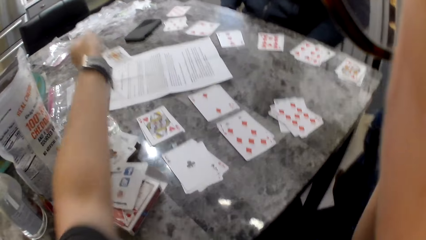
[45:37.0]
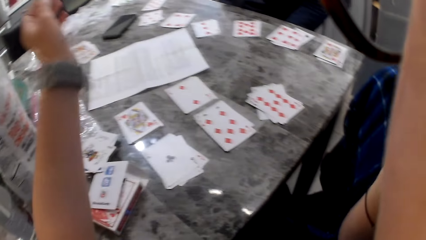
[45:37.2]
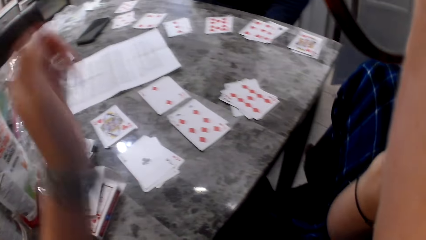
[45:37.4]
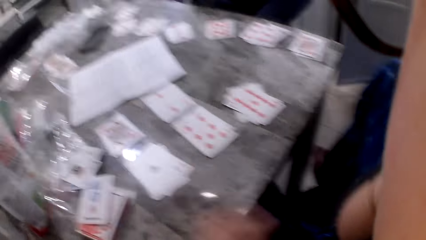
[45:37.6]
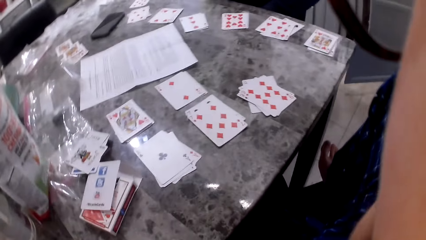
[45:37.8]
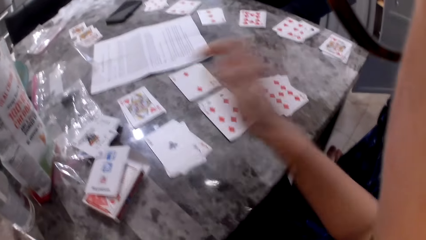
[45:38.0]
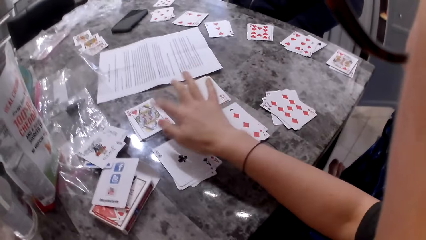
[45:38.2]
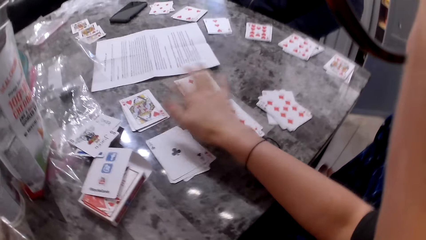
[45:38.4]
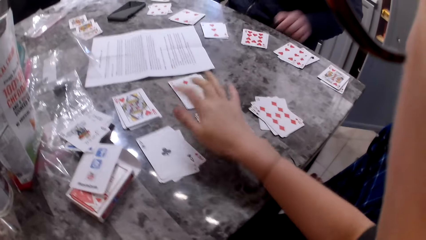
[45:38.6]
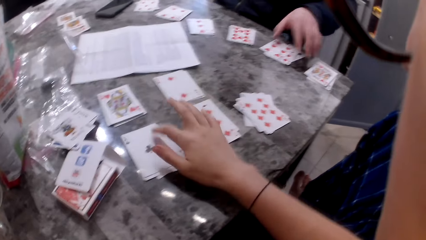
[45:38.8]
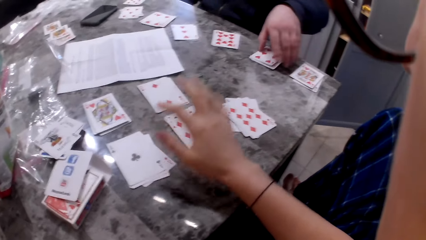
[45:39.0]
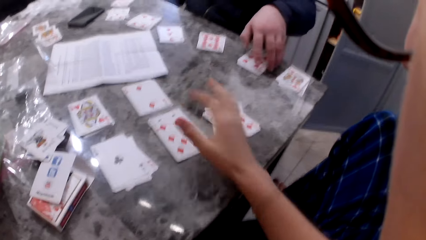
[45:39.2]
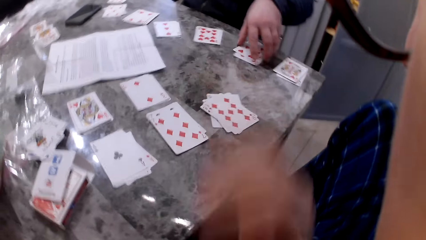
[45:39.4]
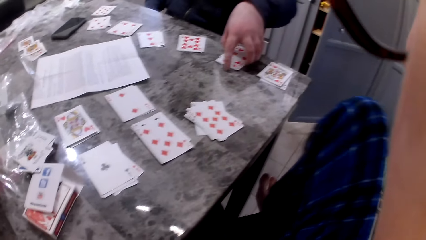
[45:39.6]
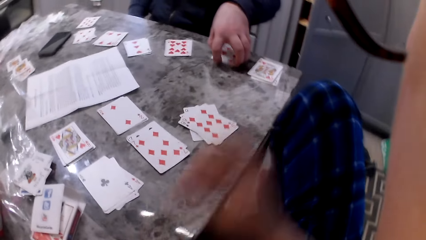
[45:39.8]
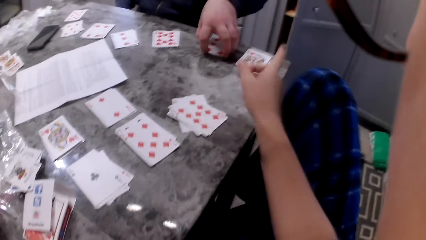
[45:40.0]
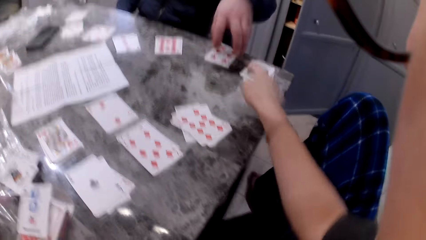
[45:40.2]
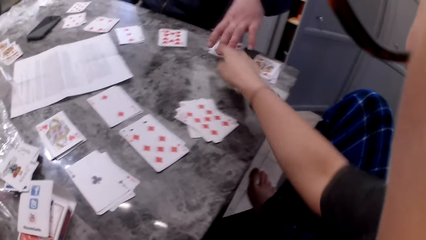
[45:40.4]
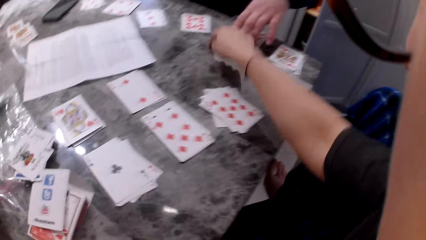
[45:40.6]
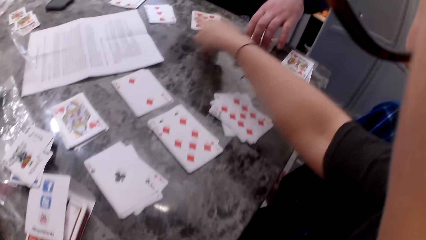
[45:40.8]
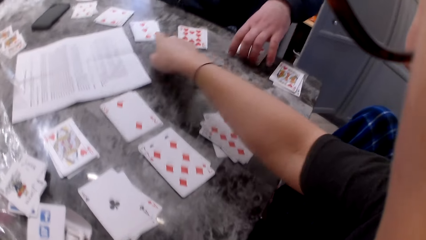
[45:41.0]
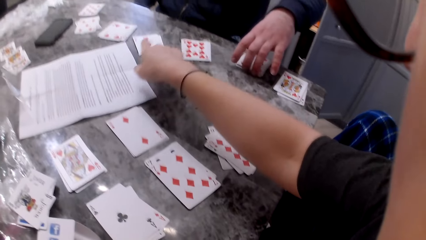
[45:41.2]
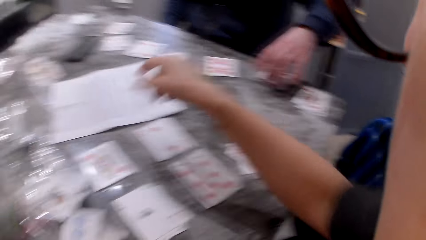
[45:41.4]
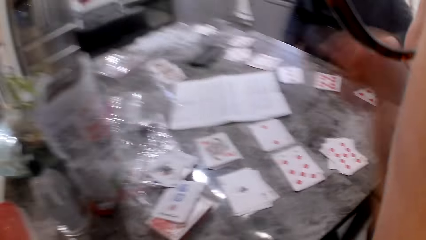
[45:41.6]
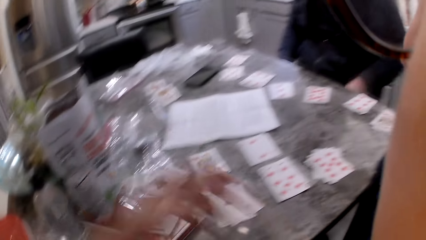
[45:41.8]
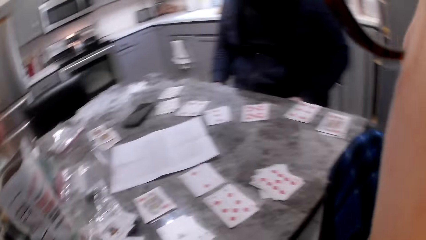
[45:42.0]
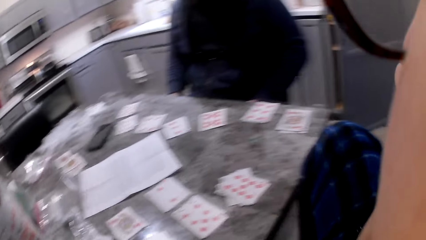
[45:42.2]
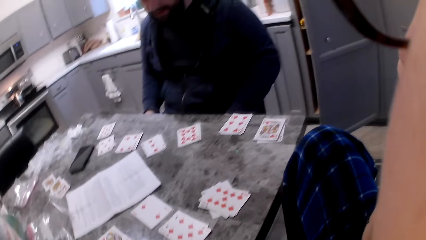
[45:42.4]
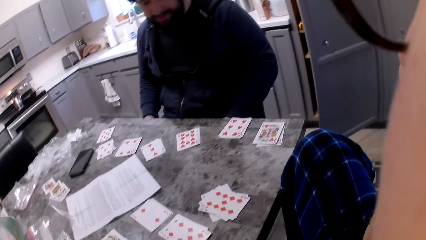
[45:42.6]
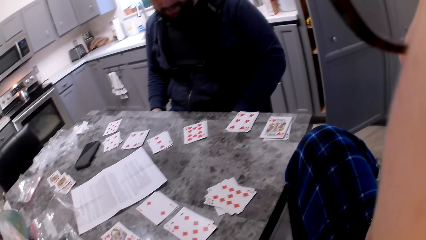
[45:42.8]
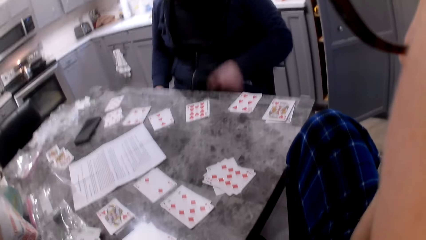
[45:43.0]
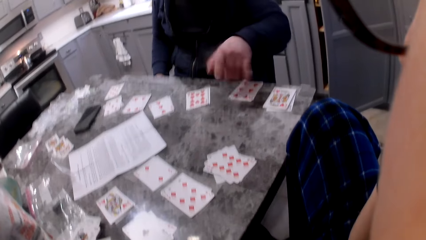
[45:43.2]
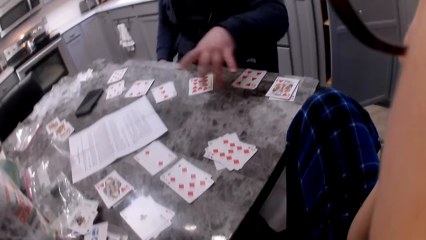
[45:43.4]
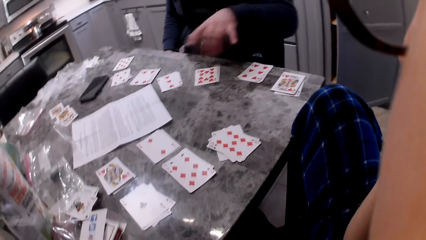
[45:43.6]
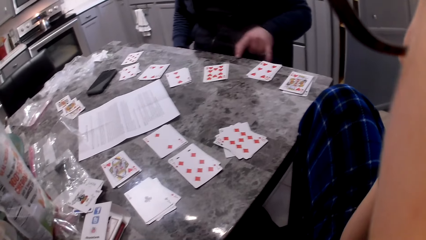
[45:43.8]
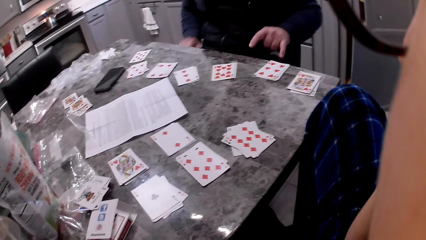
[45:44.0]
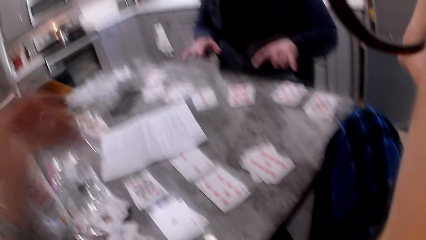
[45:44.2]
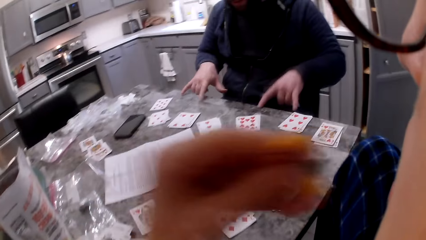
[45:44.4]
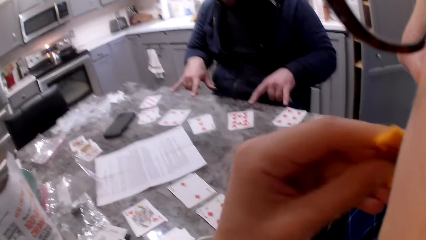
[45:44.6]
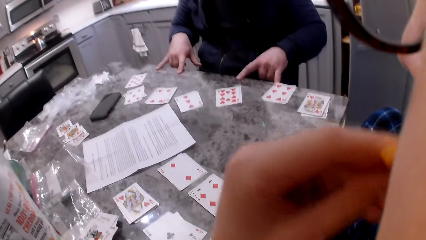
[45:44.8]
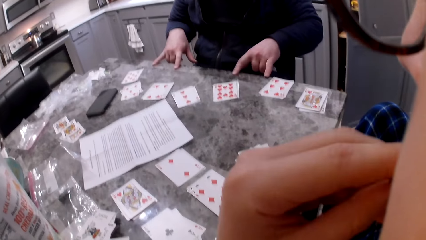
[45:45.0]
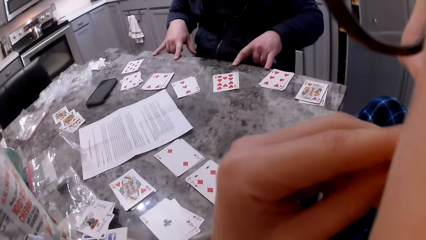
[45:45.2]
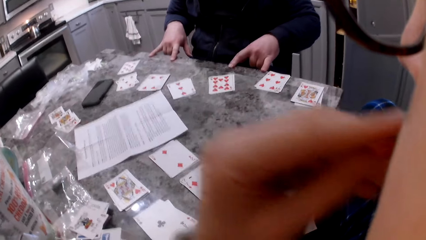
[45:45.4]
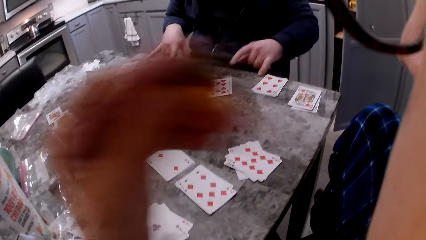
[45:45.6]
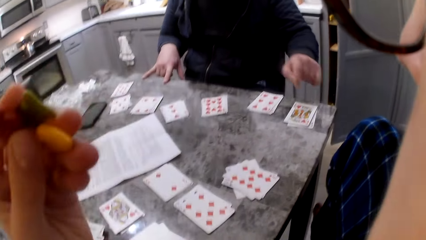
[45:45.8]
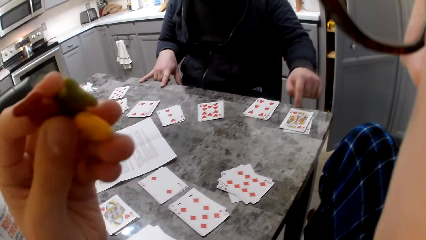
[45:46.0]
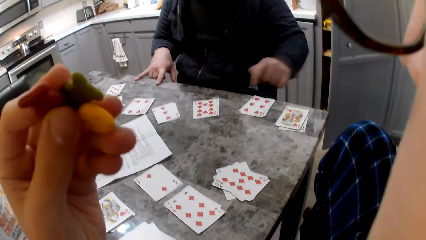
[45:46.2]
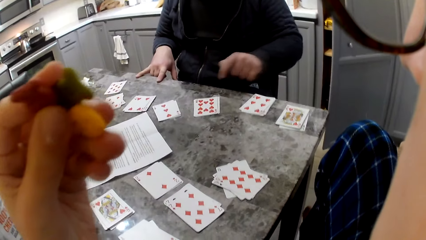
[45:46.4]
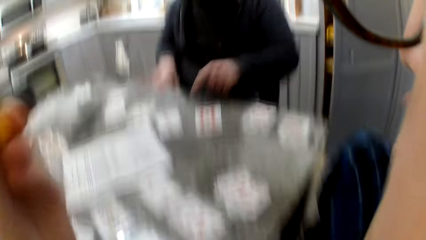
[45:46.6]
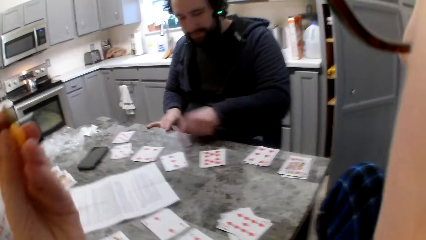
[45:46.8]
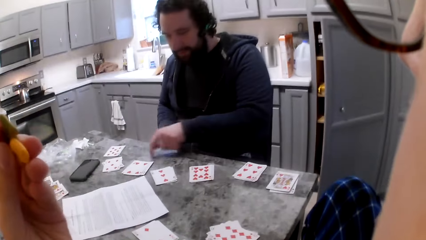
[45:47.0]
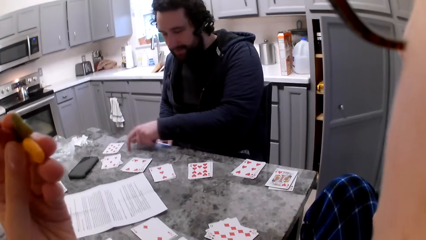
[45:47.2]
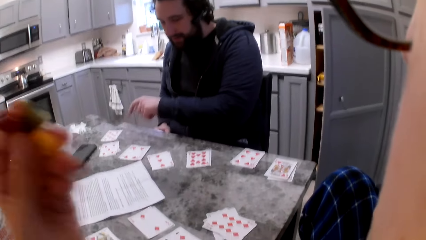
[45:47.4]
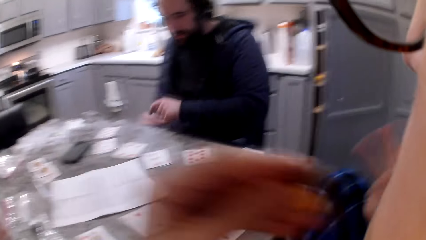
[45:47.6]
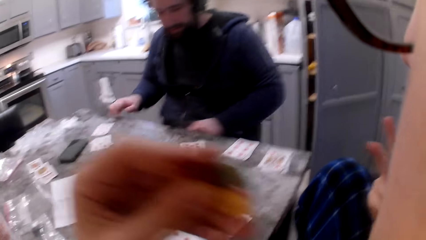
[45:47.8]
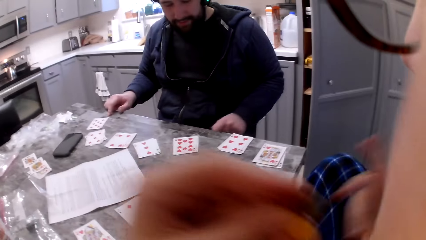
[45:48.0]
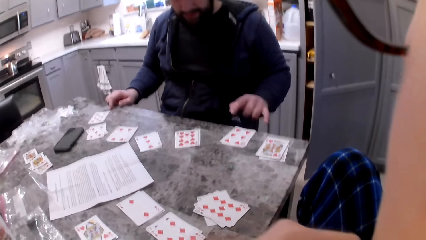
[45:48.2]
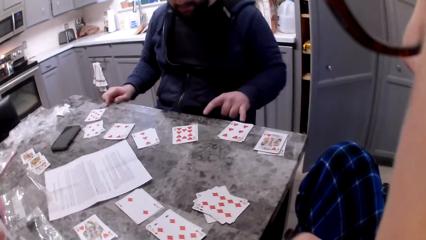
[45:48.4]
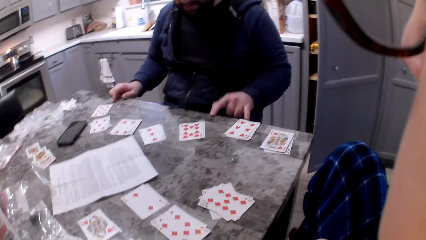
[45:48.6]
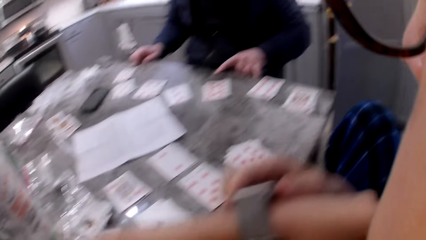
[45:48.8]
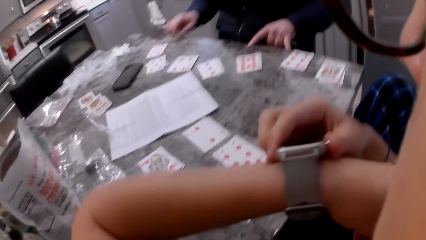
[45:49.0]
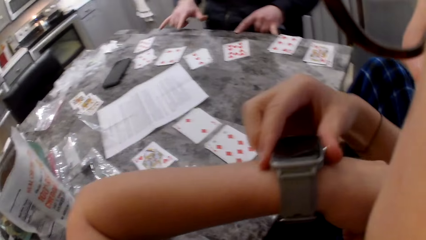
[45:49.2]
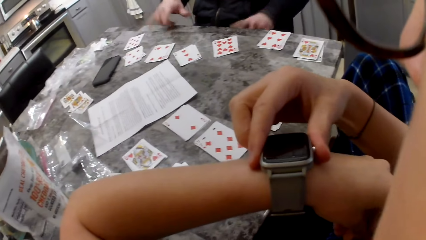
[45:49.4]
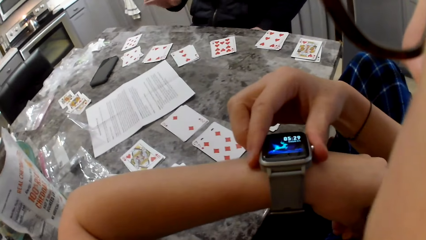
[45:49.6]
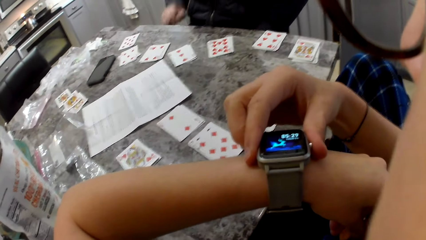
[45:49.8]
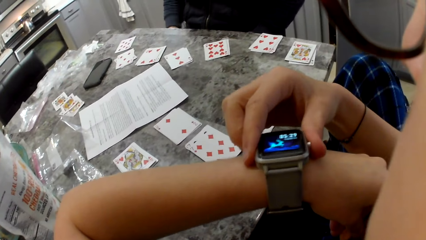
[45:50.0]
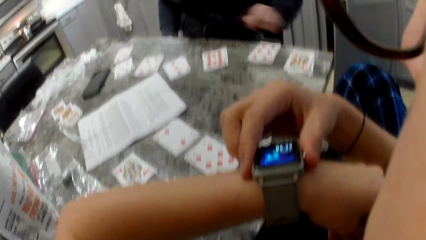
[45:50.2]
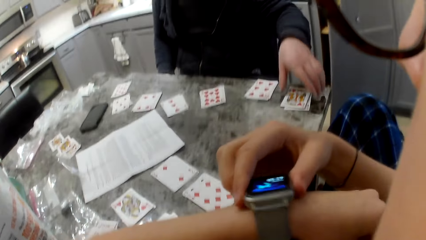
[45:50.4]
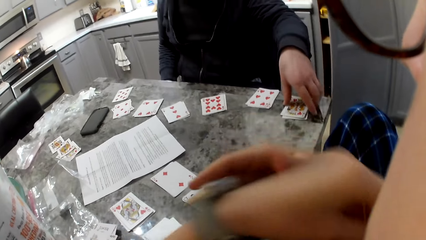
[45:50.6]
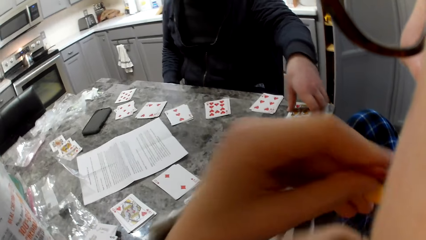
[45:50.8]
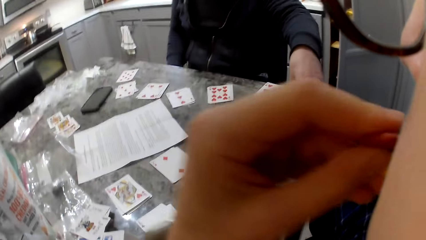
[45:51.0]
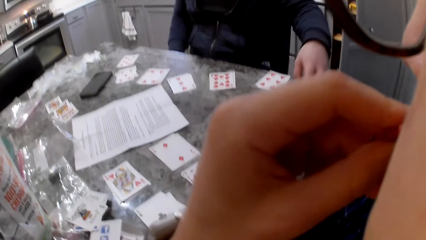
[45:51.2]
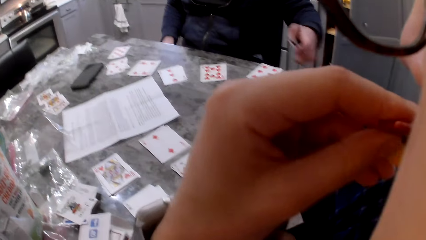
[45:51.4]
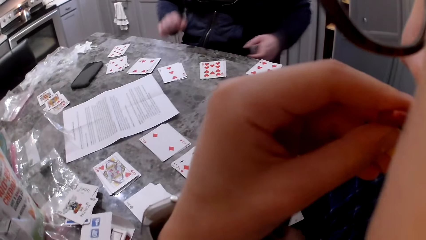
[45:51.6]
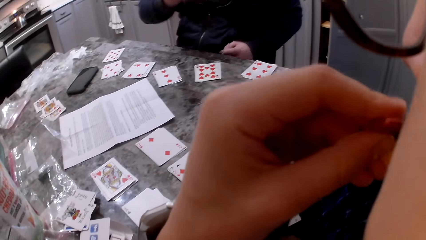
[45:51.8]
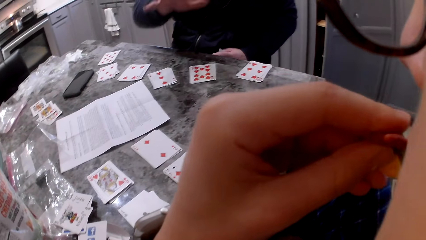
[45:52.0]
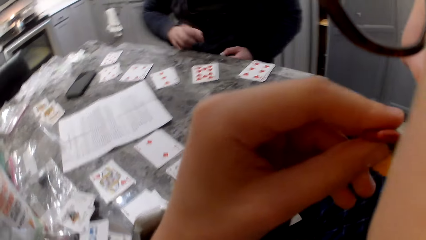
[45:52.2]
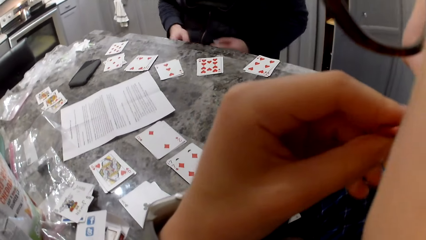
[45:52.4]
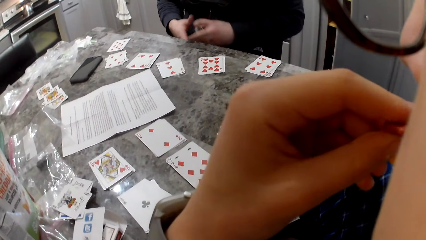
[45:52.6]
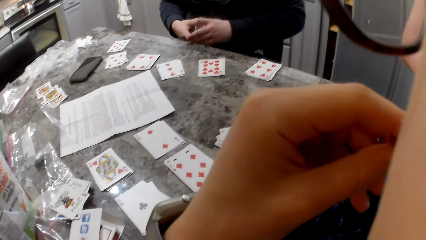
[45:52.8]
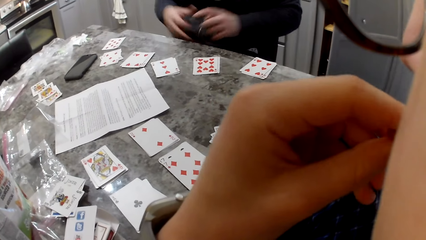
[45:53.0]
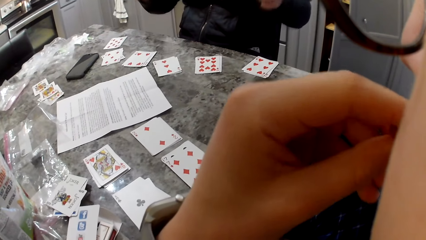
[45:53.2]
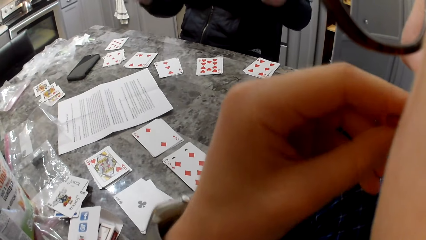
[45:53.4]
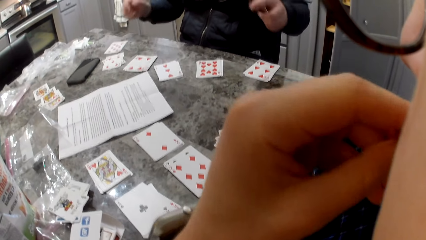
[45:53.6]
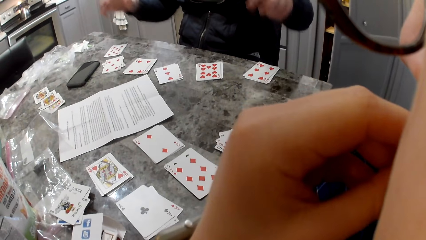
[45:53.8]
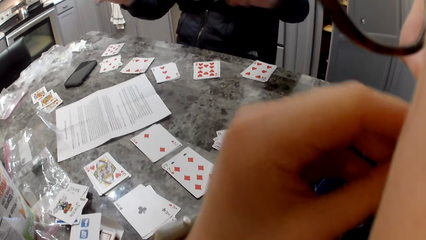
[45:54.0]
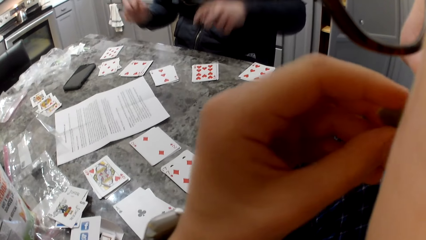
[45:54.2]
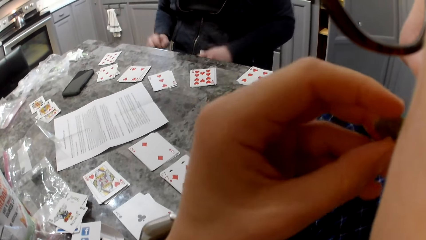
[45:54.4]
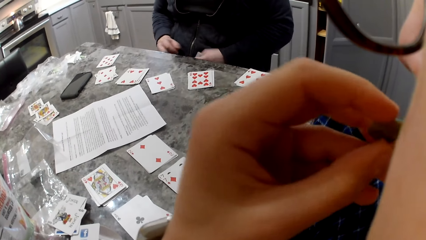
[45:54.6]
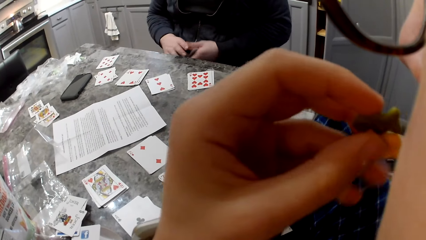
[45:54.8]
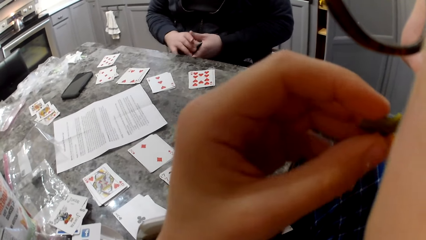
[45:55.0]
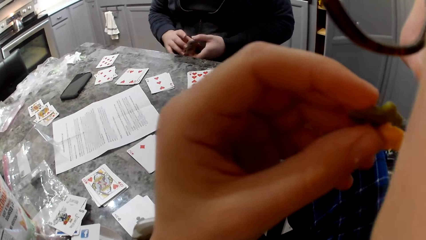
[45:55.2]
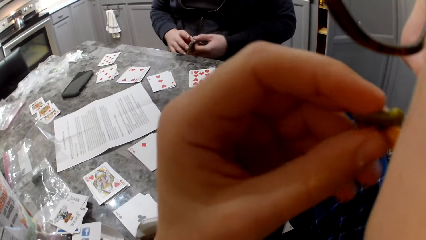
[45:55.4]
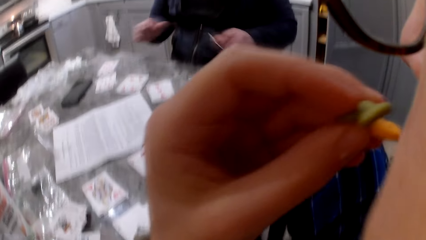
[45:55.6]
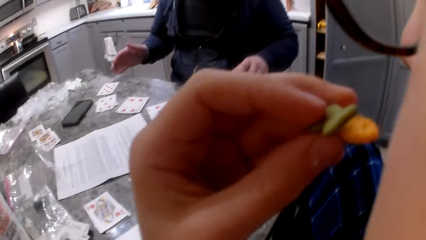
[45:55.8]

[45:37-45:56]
The camera wearer throws the cards on the table. She holds the cards on the table and counts the cards on the table. A man holds cards on the table. The camera wearer picks some cheddar chips from the bag on the table. The man points at the cards on the table. The camera wearer eats the cheddar chips from the snack pack on the table. The man puts his hands on the table, hits his finger on the table, and counts the cards on the table. The camera wearer holds her watch. She checks her wristwatch. The man takes the cards from the table. The camera wearer eats the cheddar chips. The man holds the cards with both hands, moves his hands, and holds the cards with both hands.
